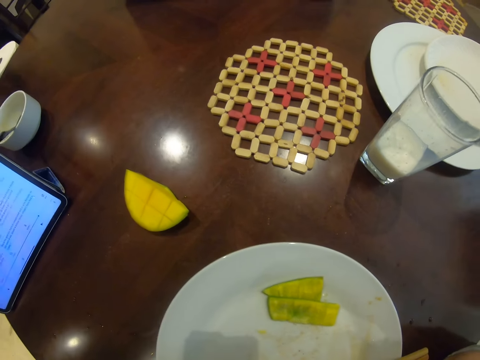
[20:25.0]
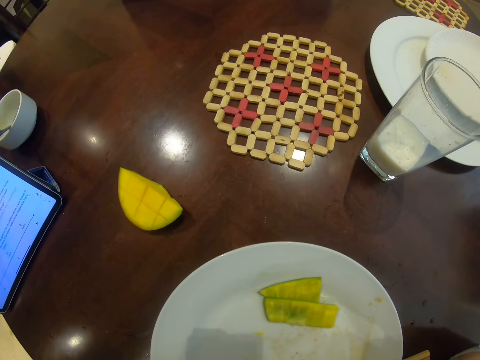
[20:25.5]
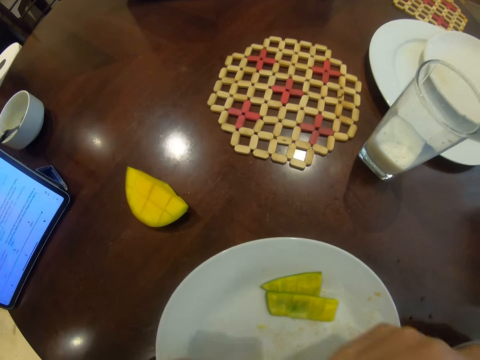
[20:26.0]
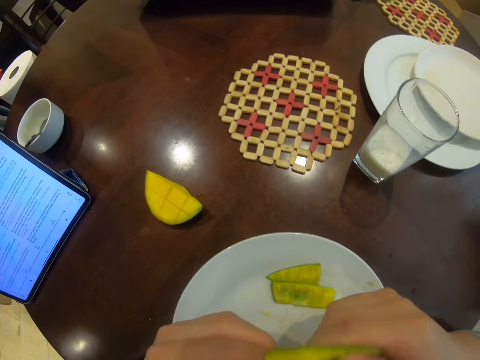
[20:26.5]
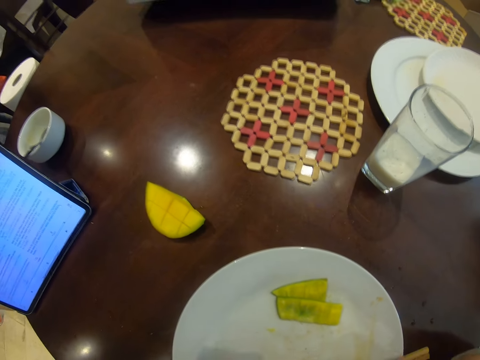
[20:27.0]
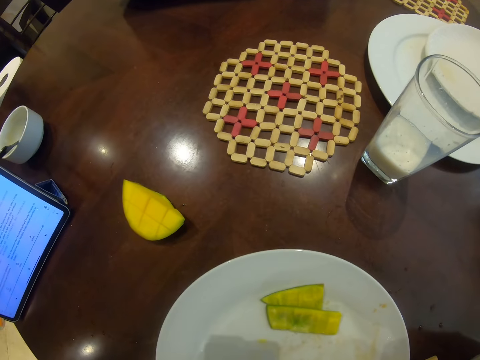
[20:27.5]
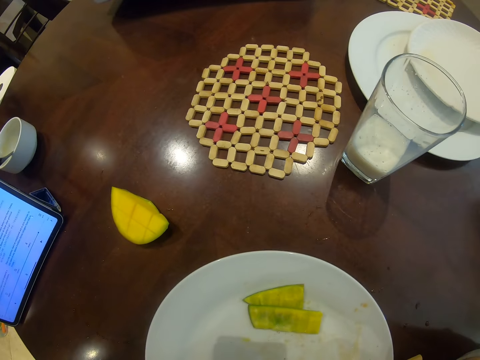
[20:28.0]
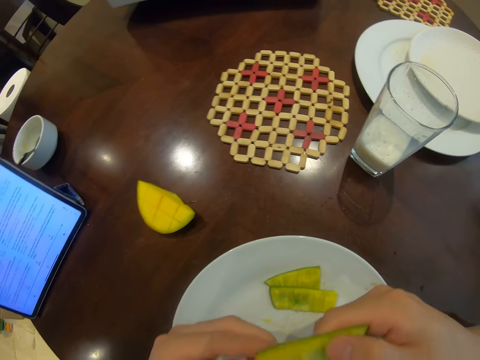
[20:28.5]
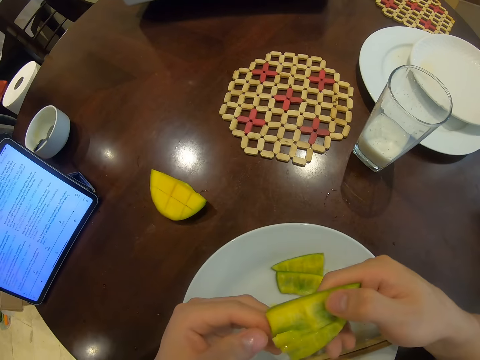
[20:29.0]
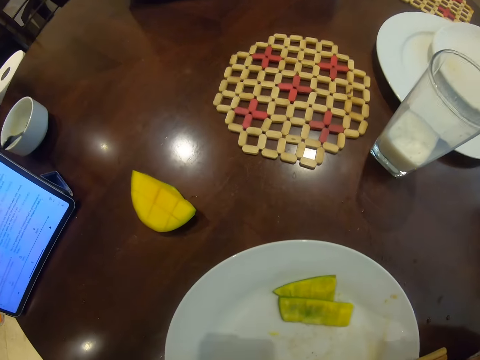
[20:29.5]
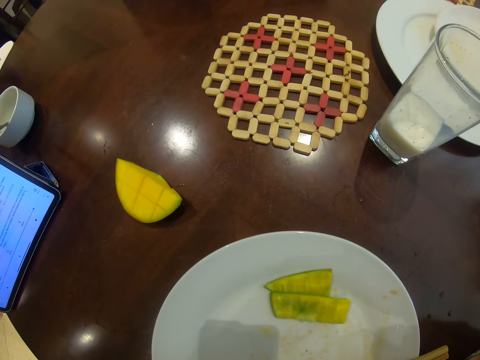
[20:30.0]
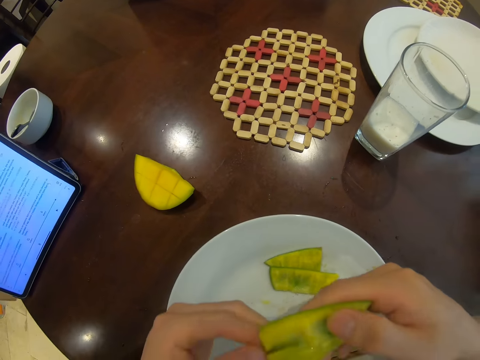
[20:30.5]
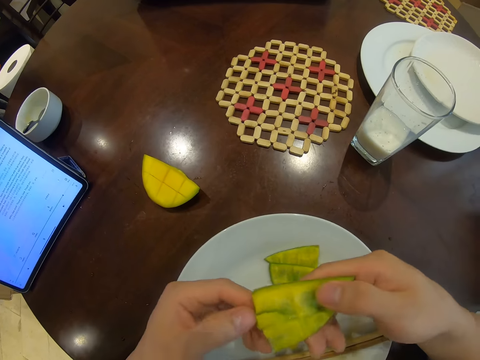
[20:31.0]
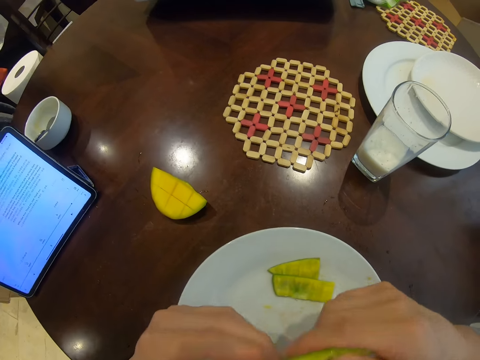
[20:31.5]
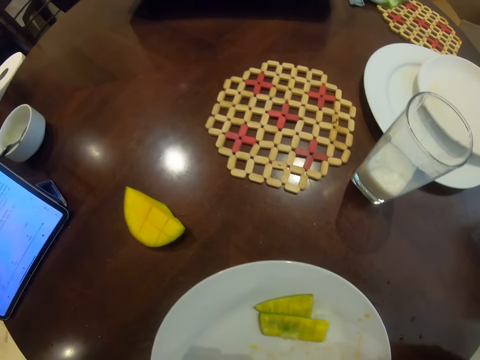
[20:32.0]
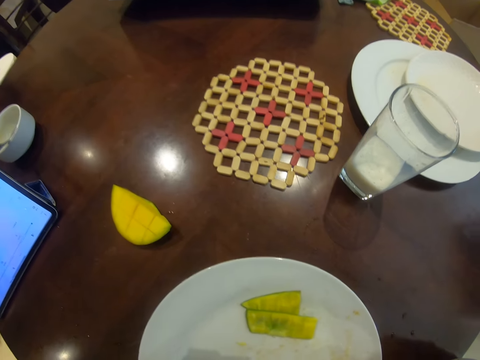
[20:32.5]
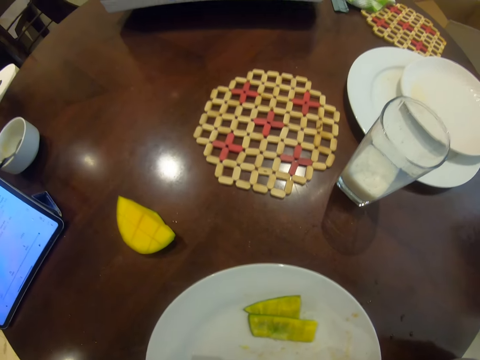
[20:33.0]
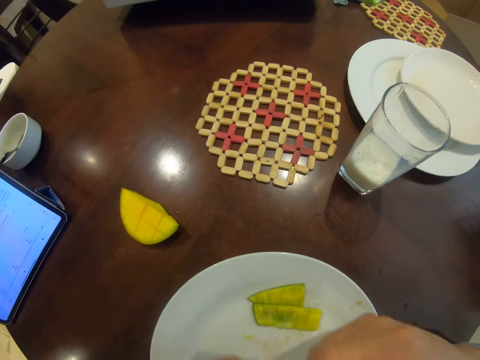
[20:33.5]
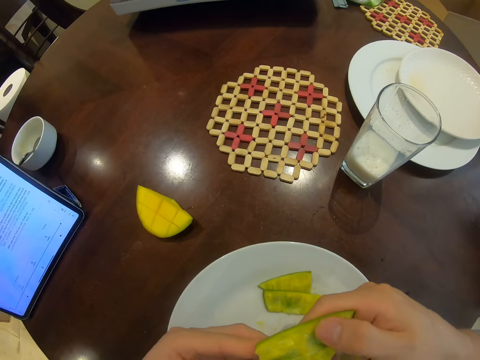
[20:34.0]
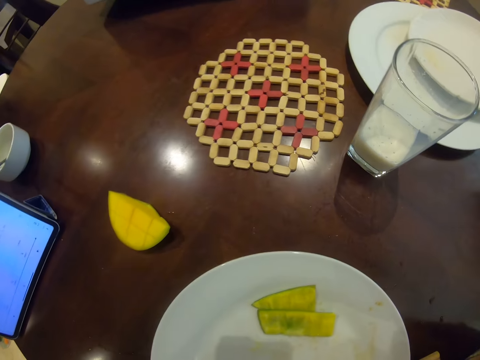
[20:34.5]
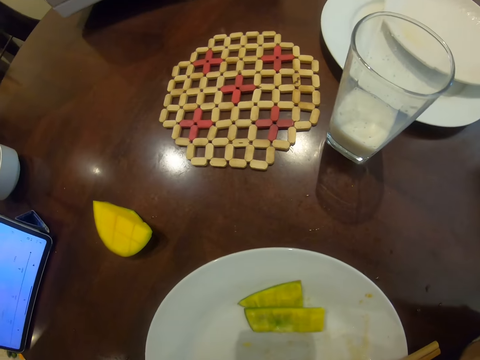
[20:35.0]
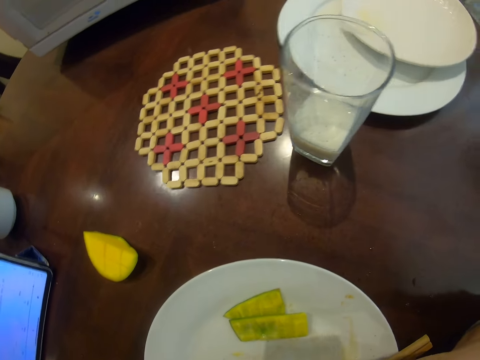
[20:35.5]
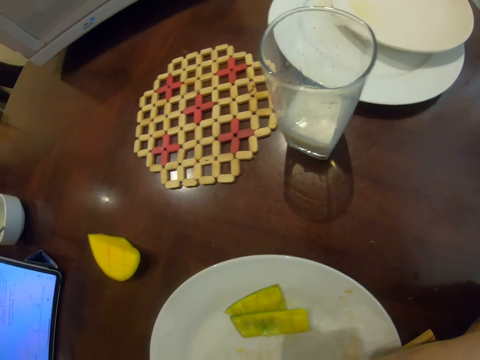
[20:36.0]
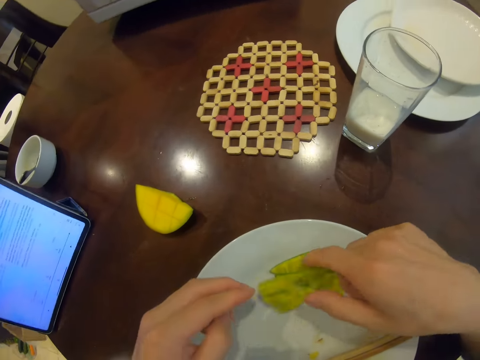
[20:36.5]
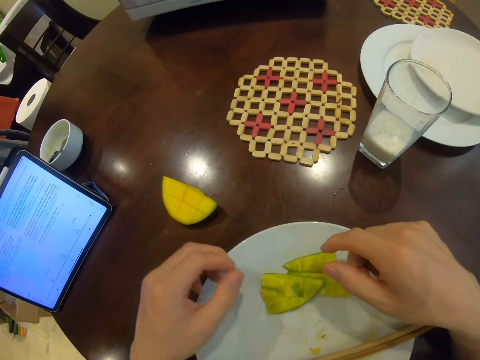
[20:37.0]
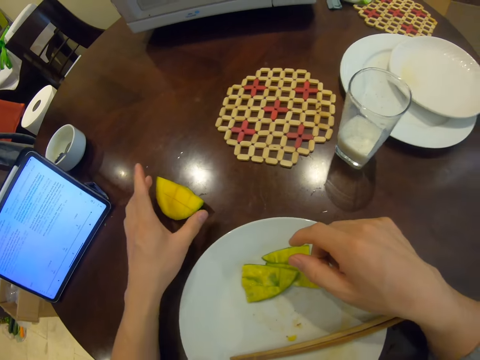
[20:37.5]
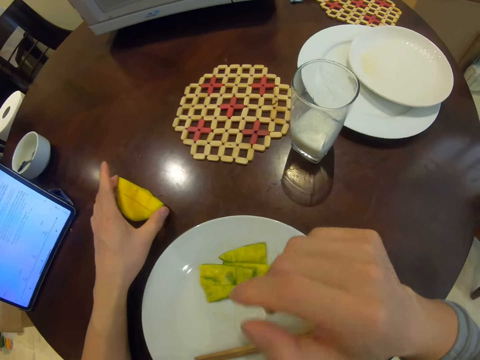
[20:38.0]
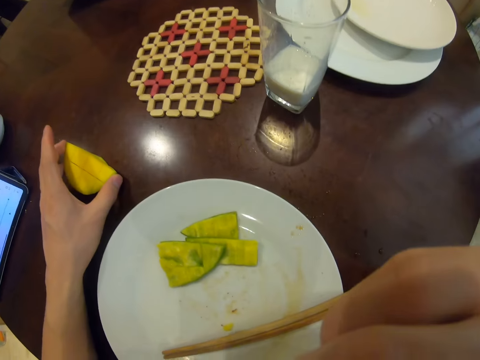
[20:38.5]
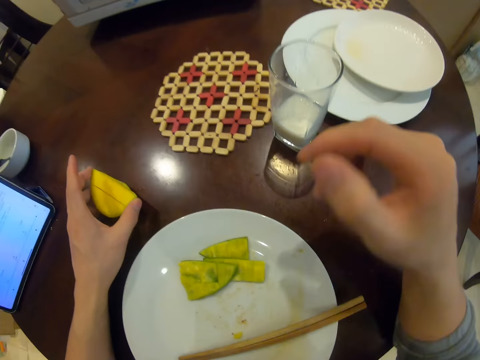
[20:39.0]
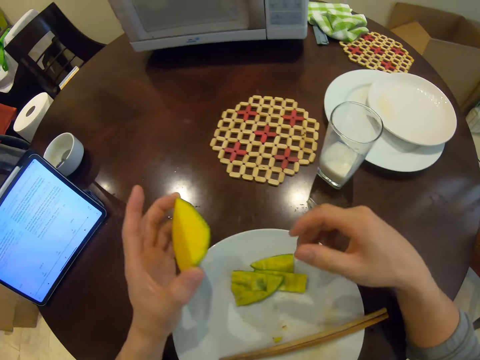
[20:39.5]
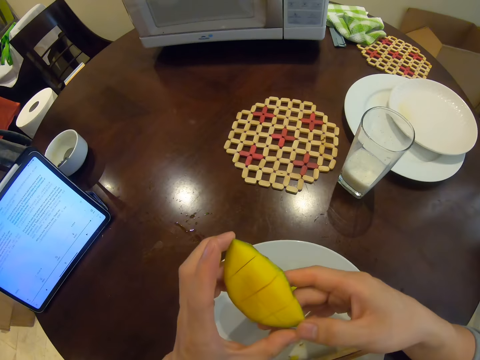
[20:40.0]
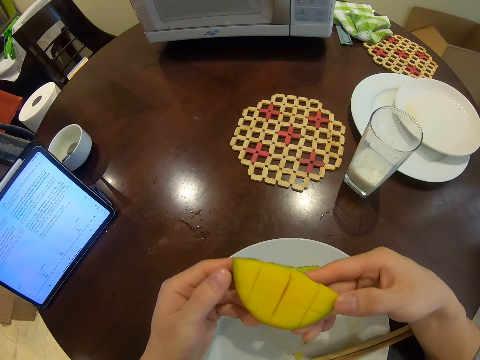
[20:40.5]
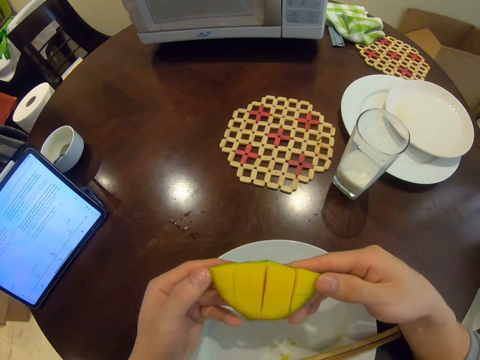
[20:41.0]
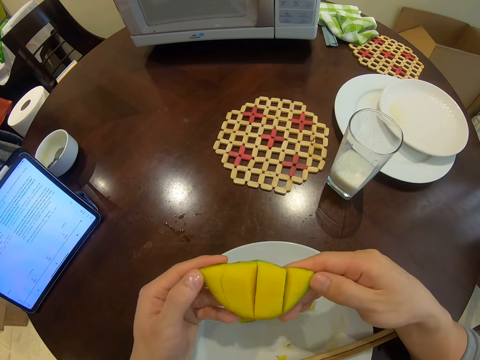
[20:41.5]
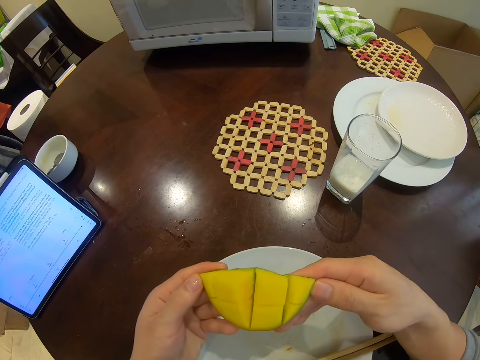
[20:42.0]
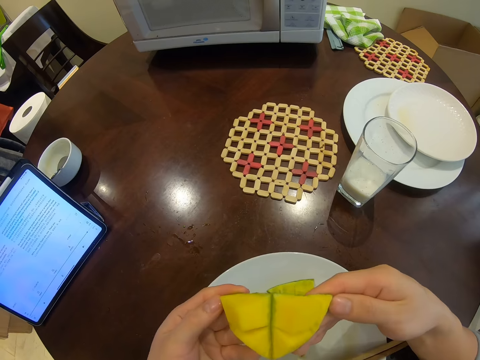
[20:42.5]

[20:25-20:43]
The camera wearer stares at the piece of mango. They eat the mango. They place the remains in the plate. They pick another piece of mango. They eat the mango. They hold the mango with both hands.

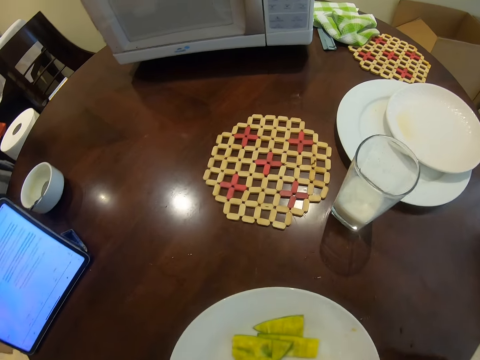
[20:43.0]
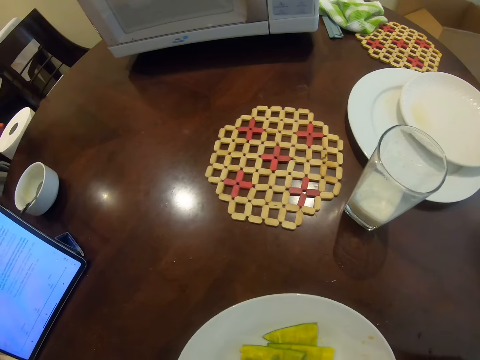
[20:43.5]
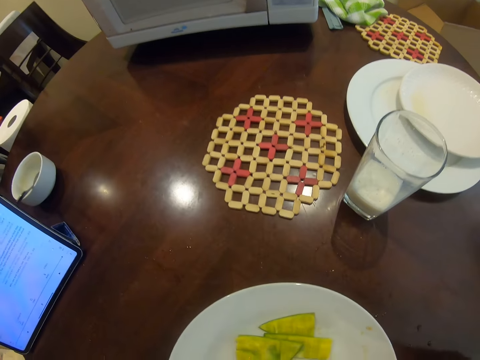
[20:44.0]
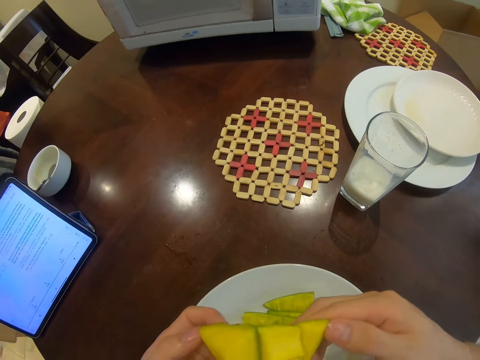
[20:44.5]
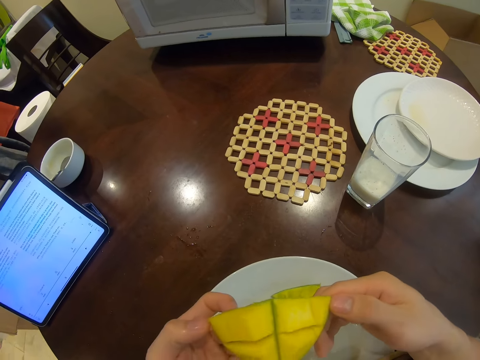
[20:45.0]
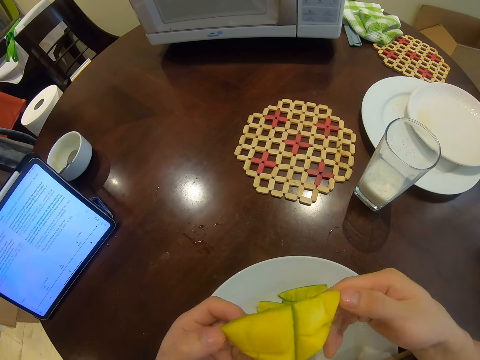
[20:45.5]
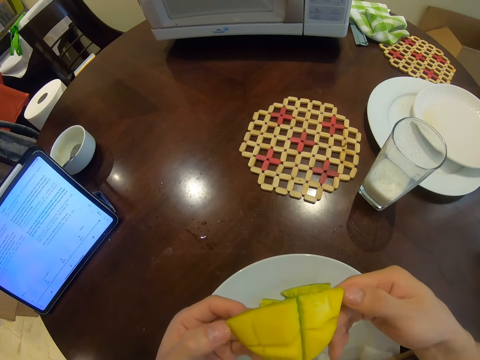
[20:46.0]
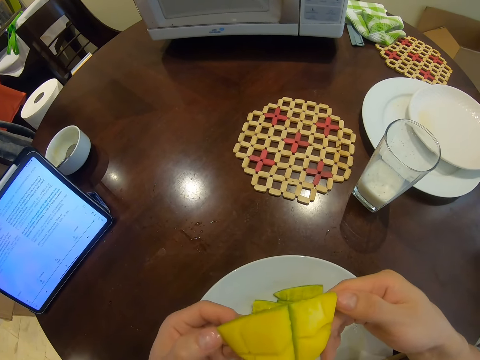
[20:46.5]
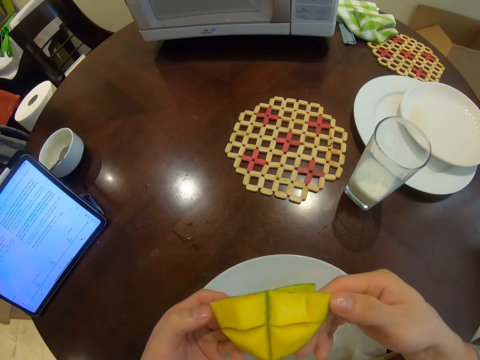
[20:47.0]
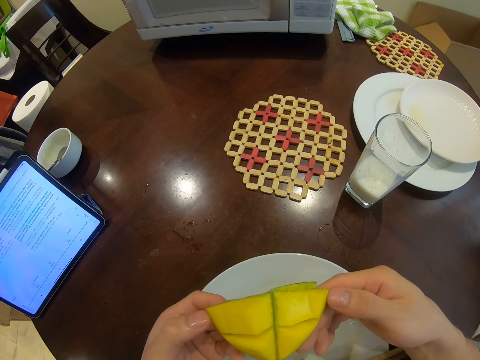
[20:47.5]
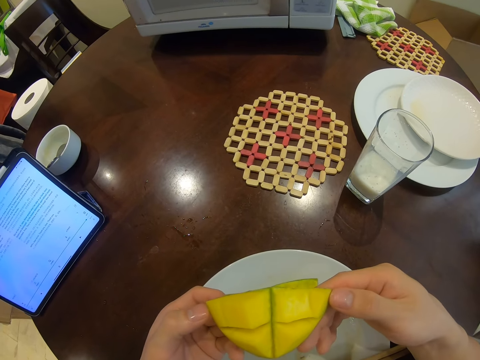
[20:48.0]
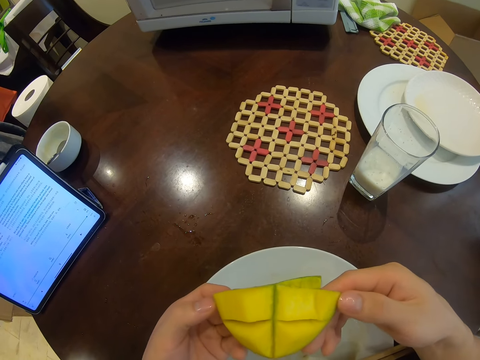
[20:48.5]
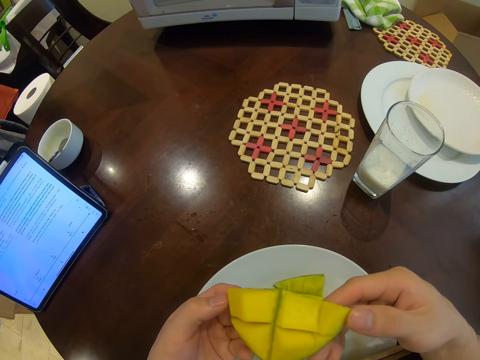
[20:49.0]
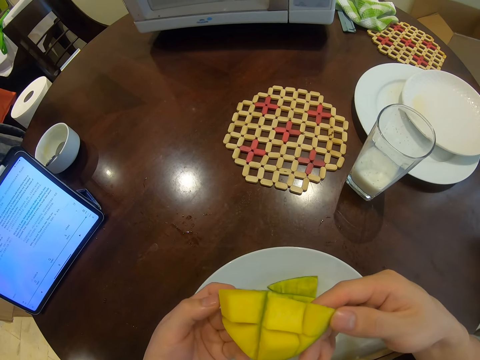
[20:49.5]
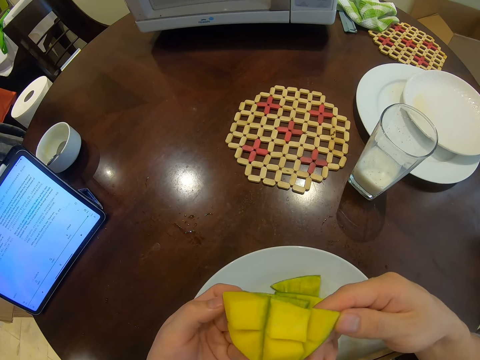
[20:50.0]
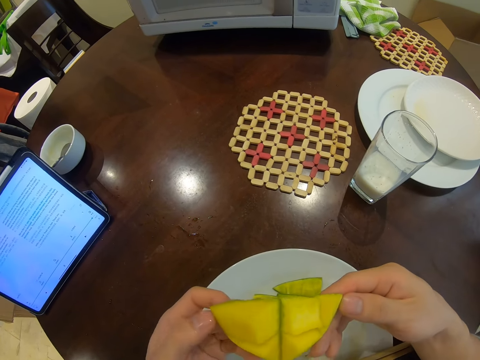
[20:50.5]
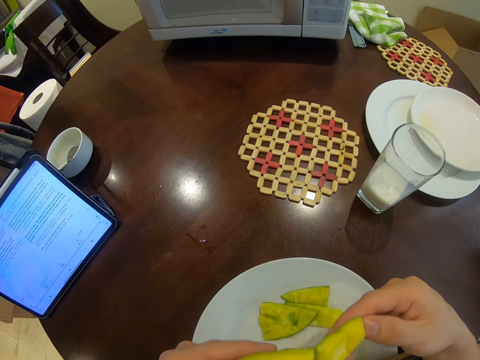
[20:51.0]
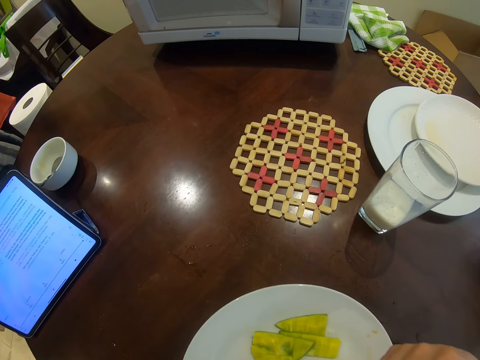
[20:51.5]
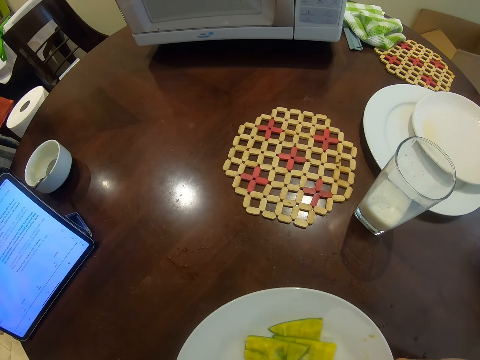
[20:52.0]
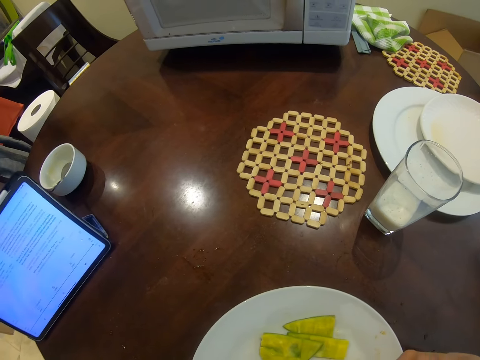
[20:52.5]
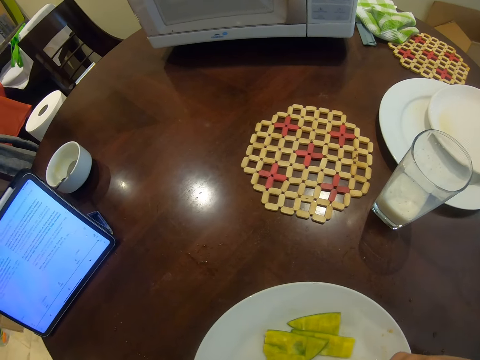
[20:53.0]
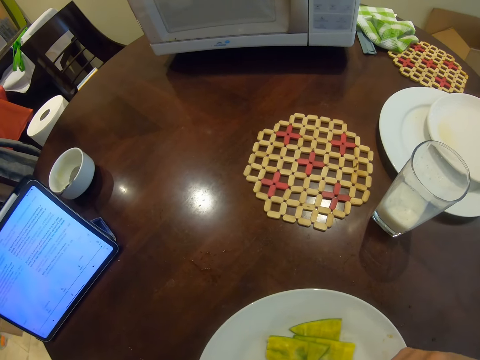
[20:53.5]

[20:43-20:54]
The camera wearer eats the mango. They stare at the piece of mango. They eat the mango.
